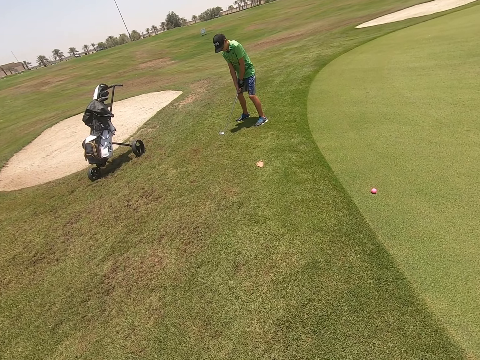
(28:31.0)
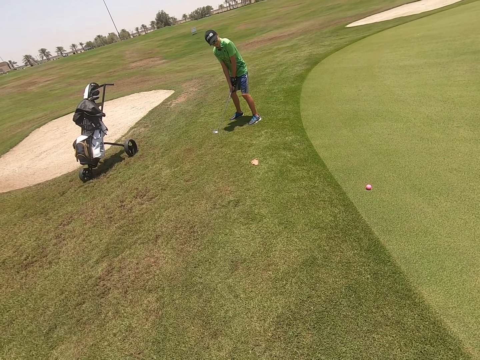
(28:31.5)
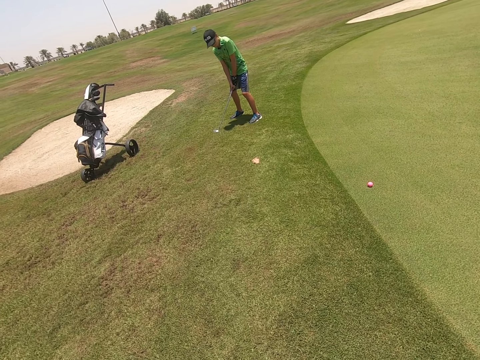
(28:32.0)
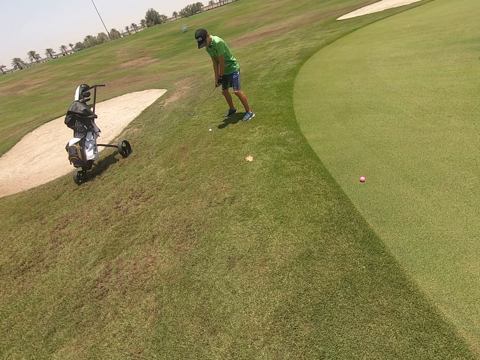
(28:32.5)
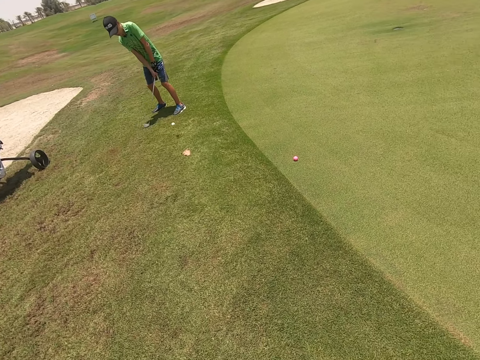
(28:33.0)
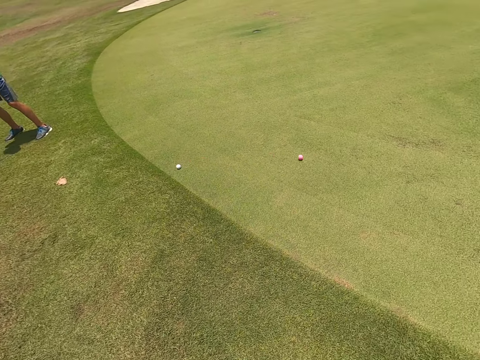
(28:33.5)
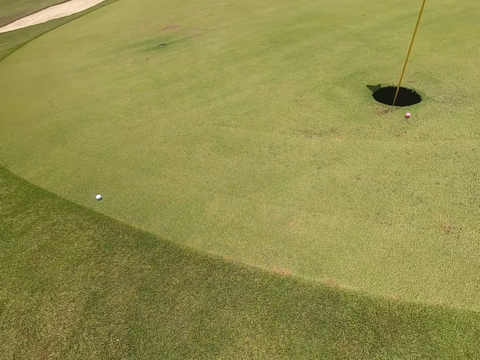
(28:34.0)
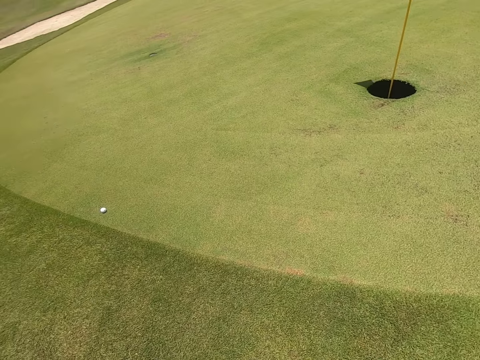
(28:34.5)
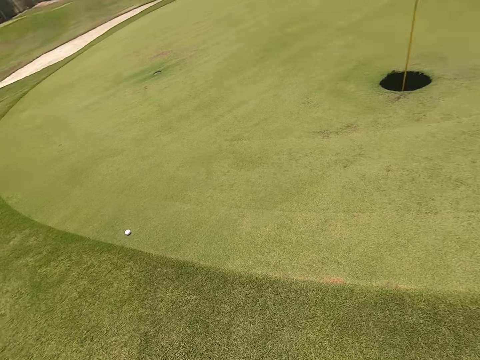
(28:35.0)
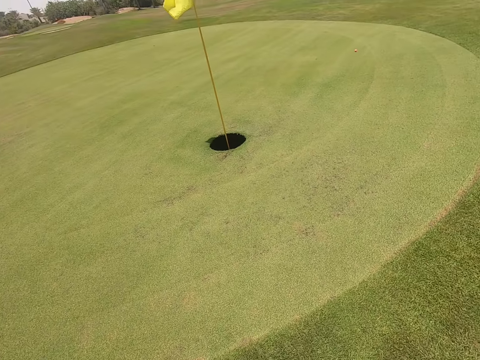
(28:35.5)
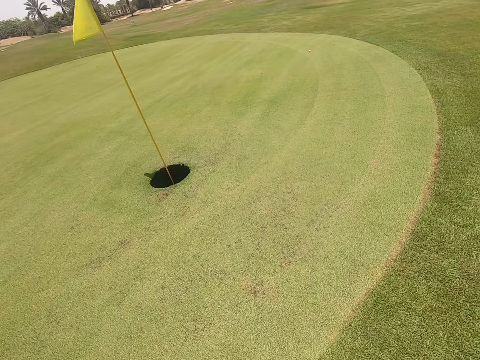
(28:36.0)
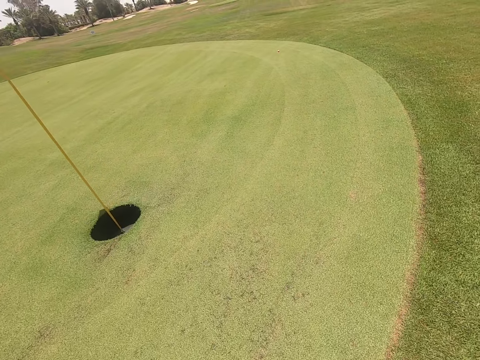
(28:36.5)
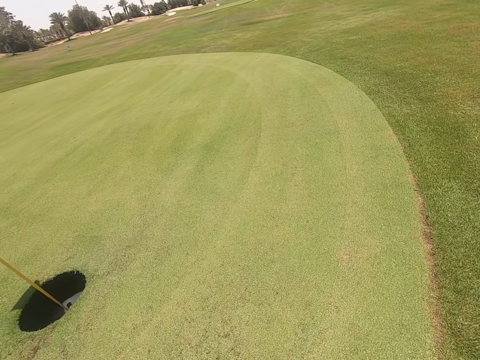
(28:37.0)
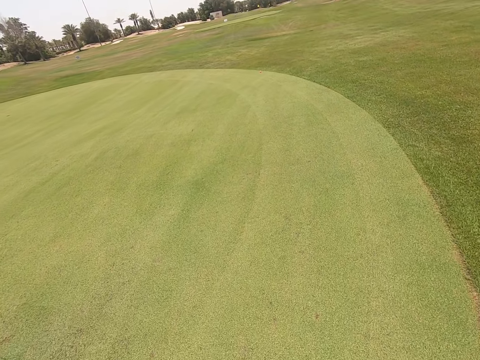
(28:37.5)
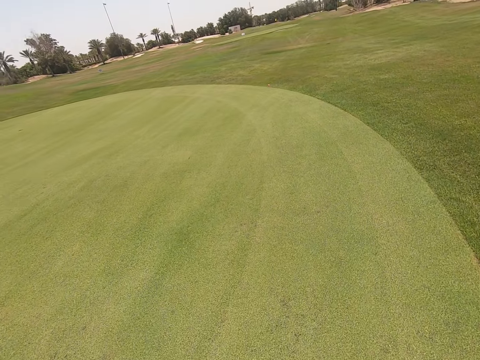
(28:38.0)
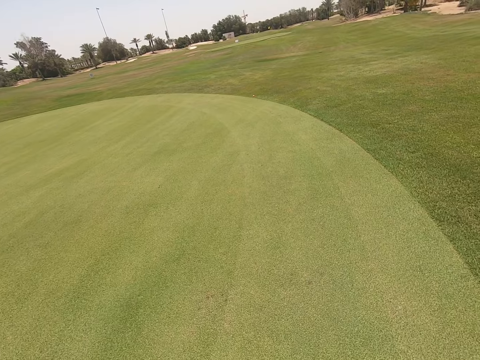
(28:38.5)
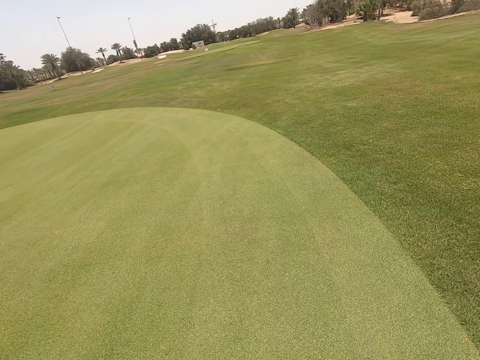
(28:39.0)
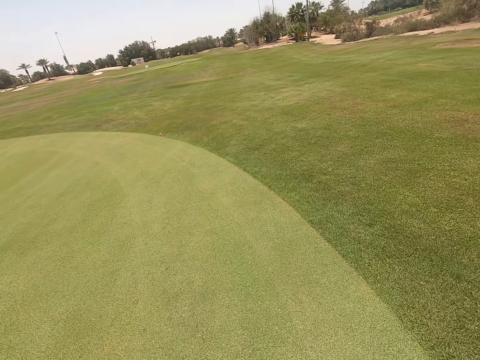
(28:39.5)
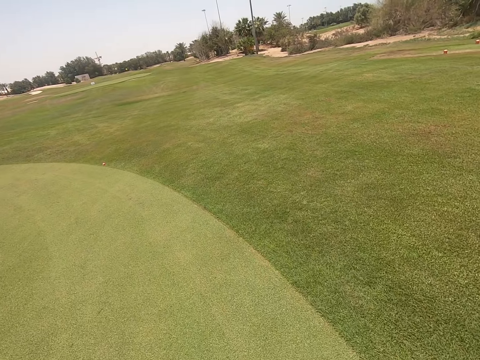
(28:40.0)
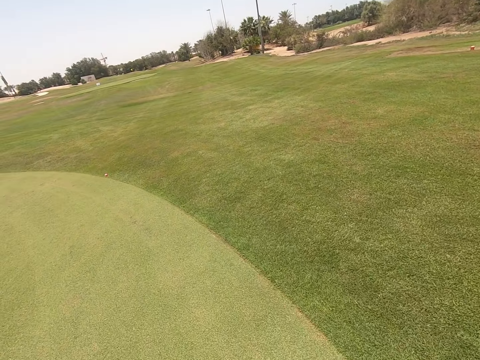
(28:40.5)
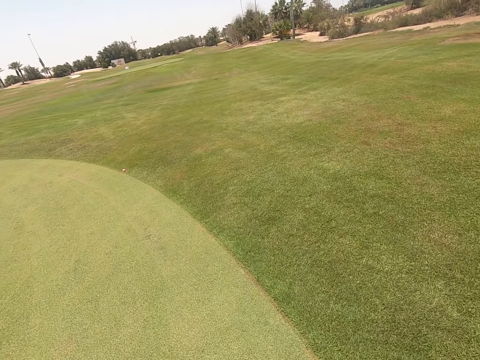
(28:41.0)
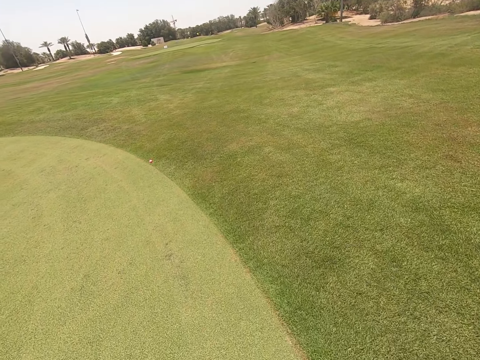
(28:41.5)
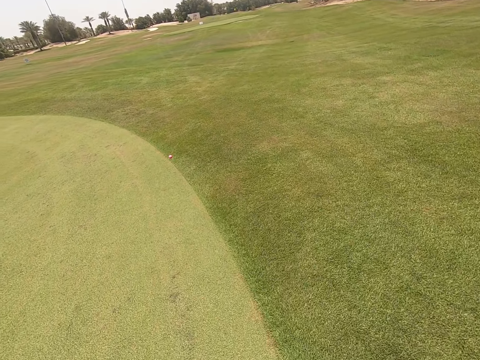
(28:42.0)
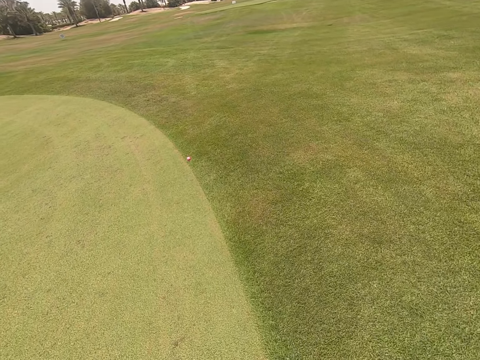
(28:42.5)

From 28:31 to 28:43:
A person shoots the golf ball. The camera wearer looks around the golf park. They walk on the golf park.

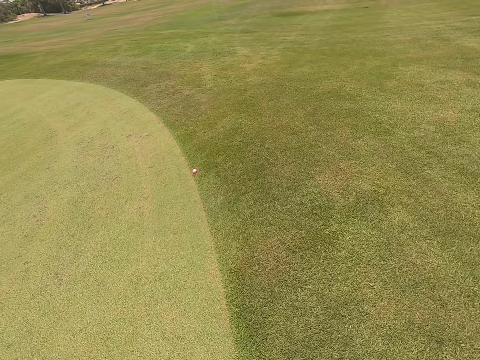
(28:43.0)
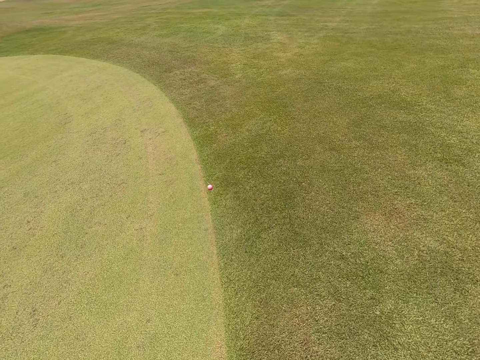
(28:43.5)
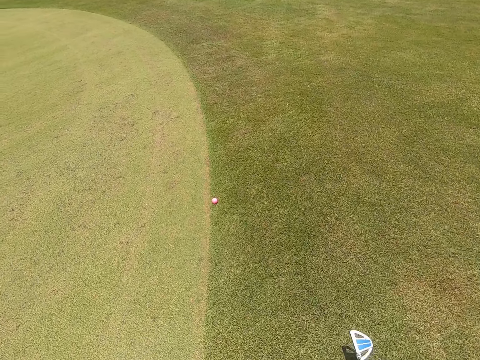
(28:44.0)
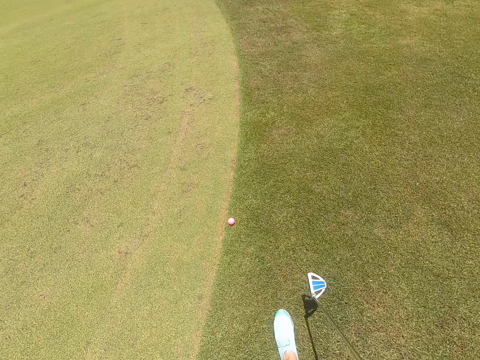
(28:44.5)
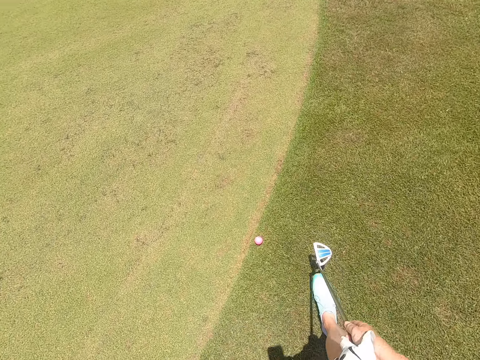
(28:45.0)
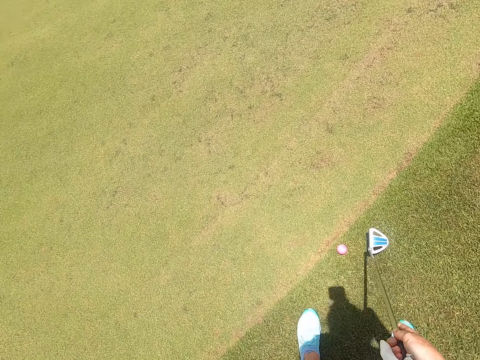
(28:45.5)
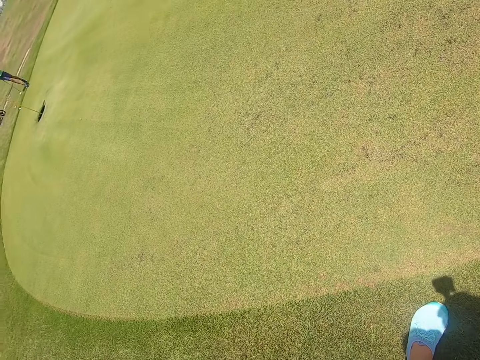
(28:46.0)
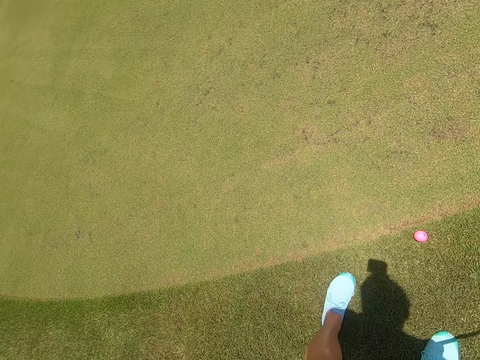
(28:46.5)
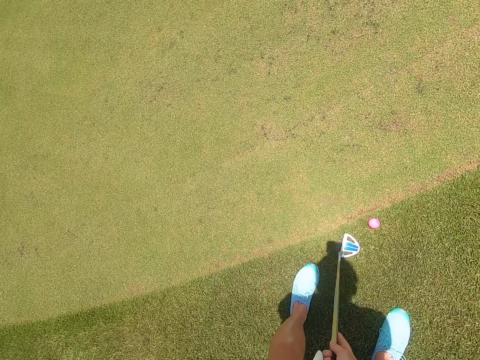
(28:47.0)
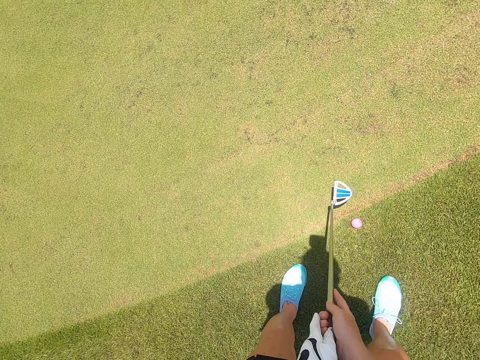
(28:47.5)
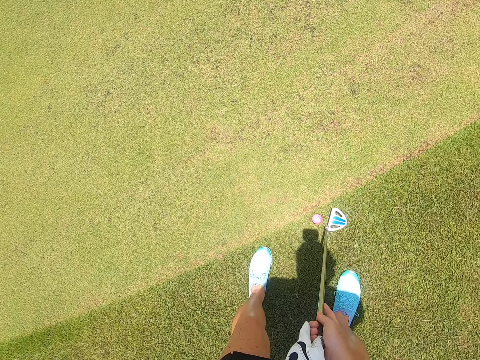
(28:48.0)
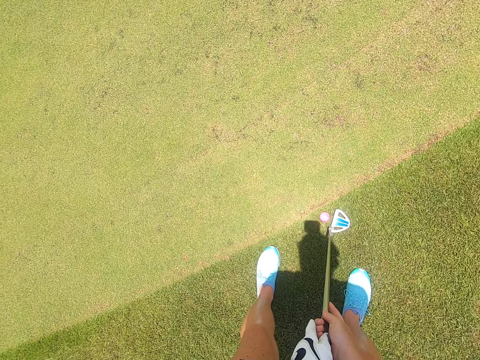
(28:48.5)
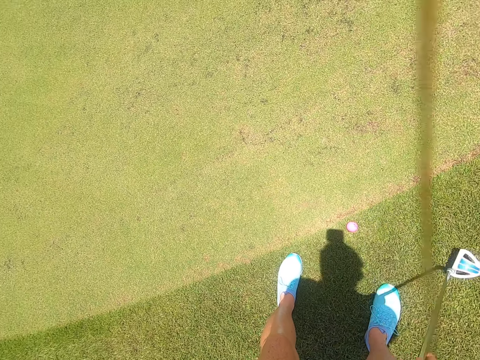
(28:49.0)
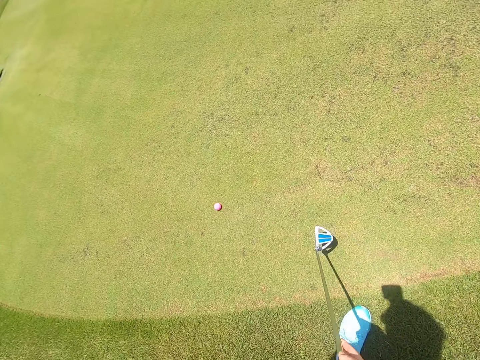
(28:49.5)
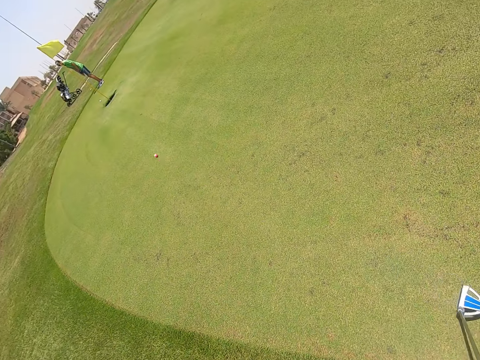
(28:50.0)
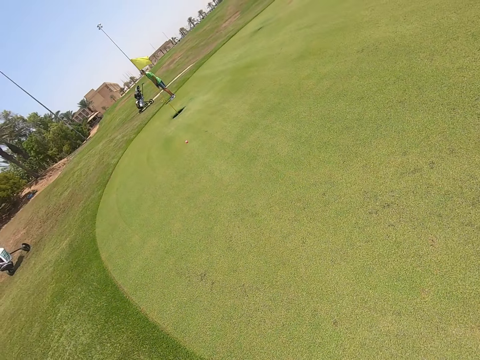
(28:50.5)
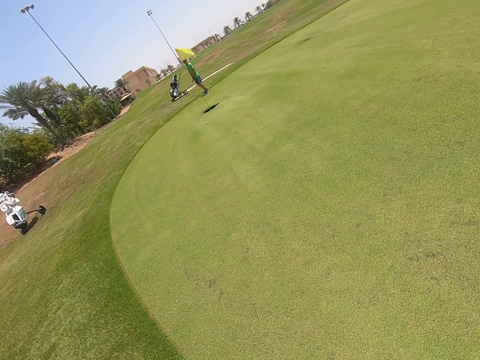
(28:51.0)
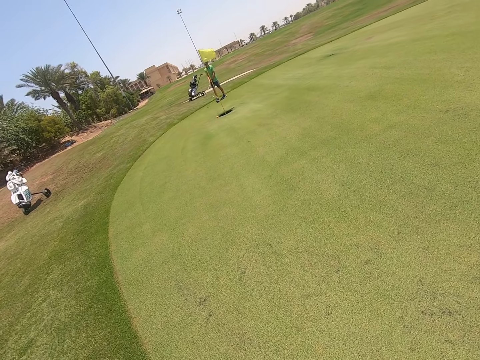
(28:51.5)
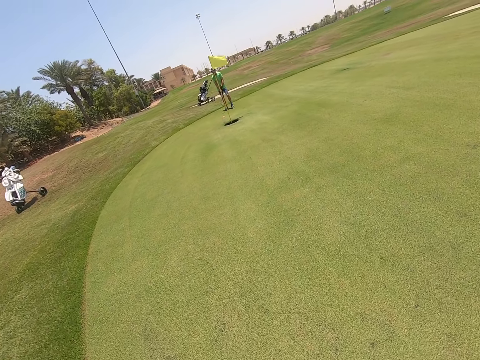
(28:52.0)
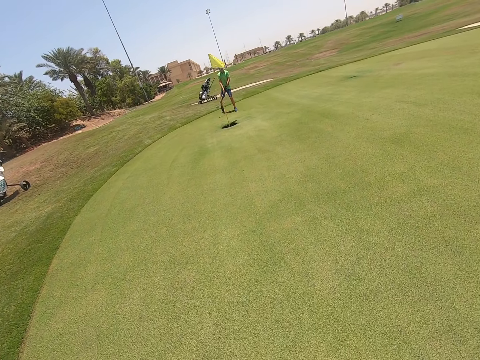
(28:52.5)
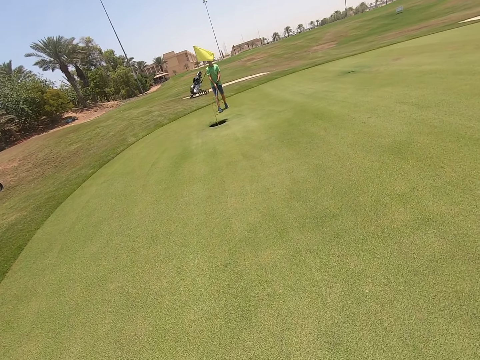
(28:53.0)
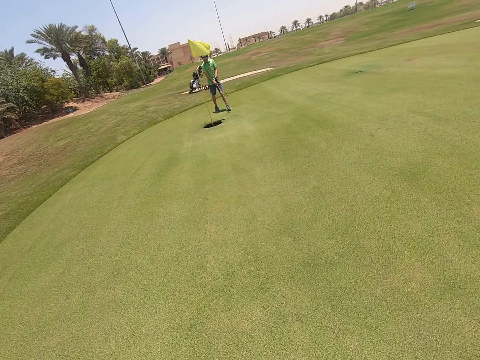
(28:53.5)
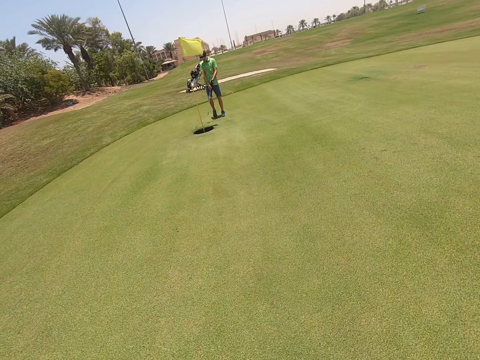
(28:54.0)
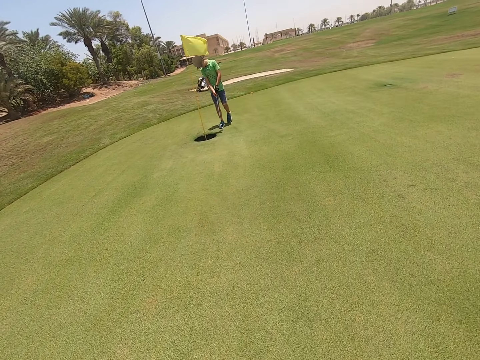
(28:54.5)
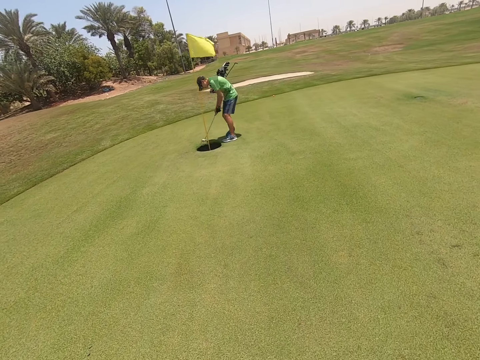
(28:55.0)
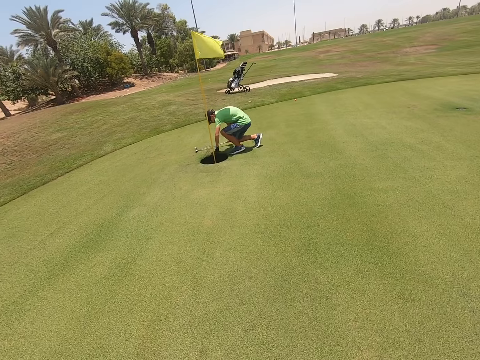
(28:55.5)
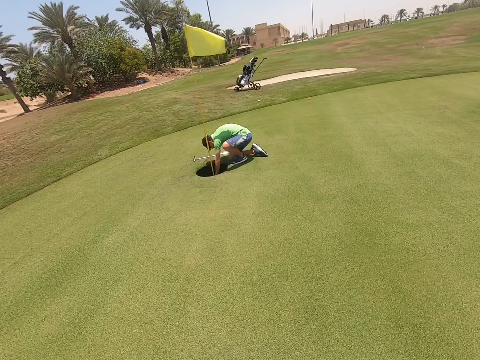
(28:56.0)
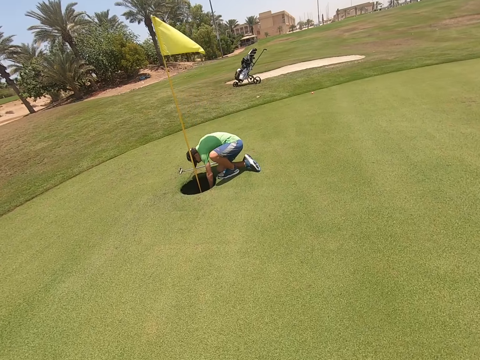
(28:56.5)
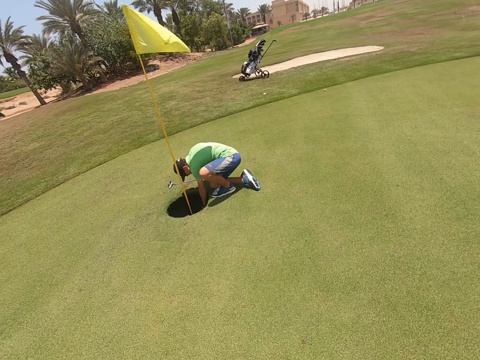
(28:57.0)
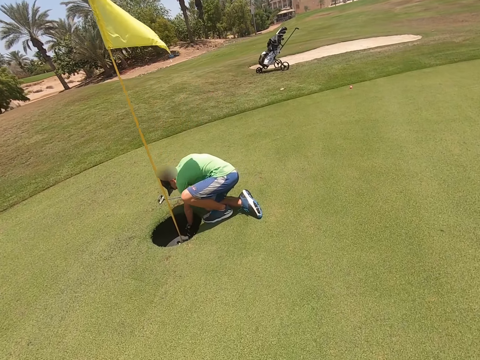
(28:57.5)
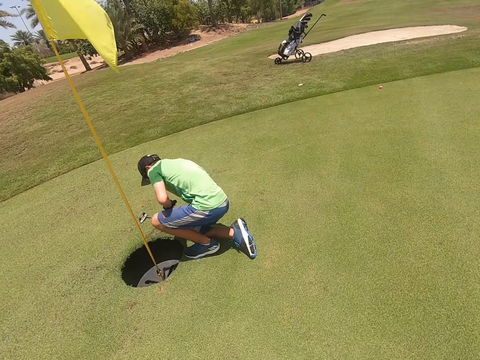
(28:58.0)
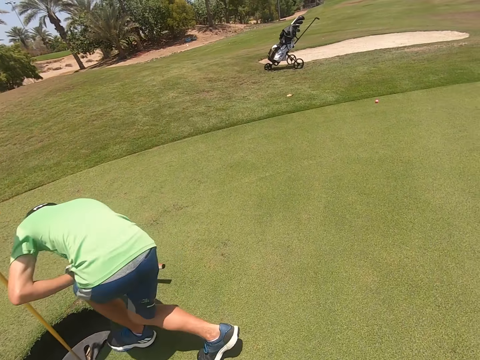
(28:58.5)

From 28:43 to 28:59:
The camera wearer stands. They shoot the golf ball. A person walks on the golf park. The camera wearer walks. The person bends at the golf park and picks the golf ball from the hole.
